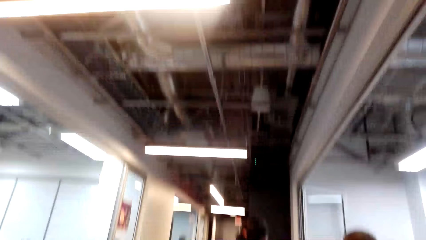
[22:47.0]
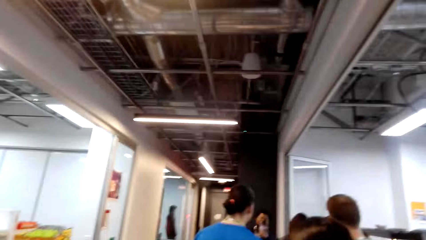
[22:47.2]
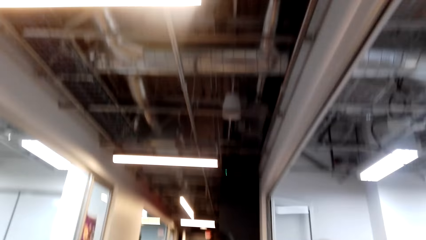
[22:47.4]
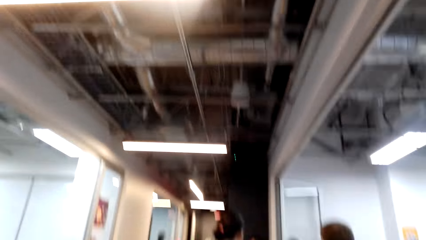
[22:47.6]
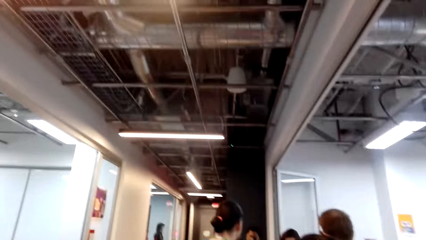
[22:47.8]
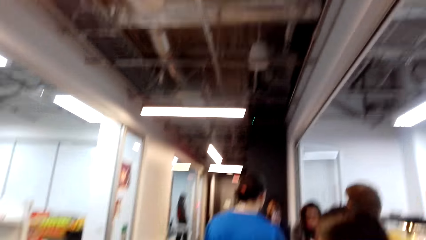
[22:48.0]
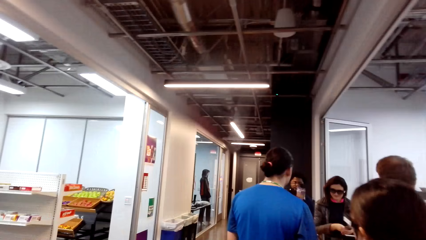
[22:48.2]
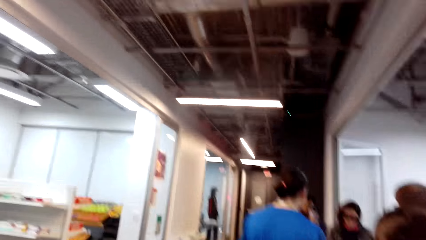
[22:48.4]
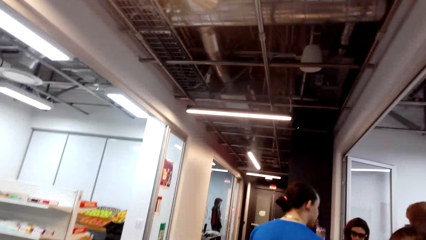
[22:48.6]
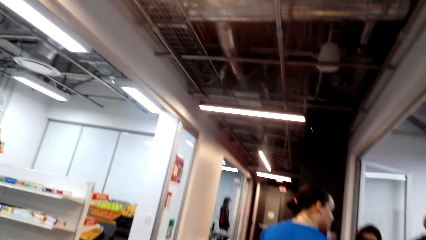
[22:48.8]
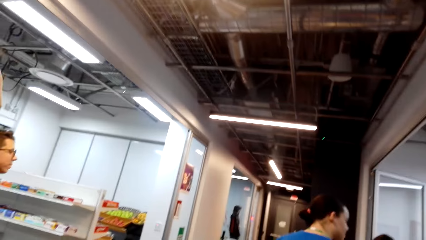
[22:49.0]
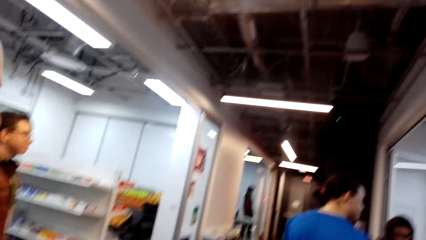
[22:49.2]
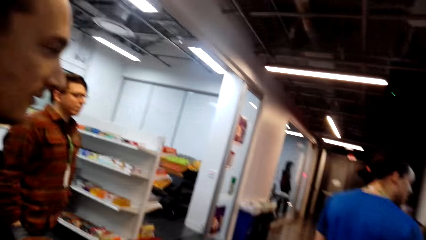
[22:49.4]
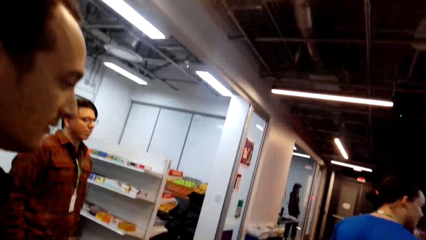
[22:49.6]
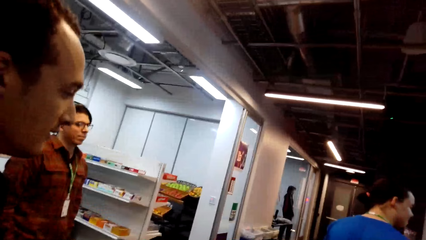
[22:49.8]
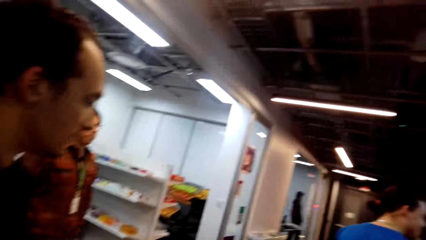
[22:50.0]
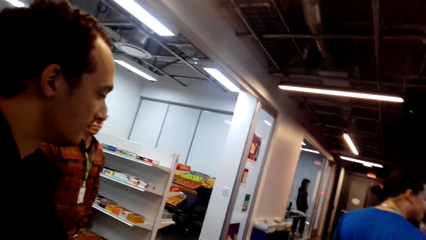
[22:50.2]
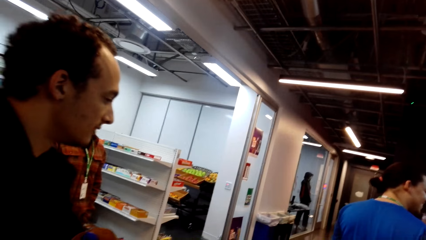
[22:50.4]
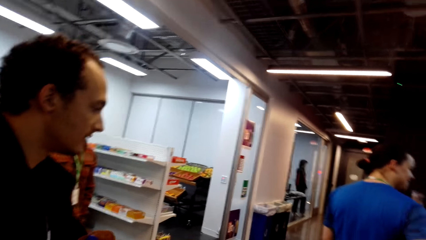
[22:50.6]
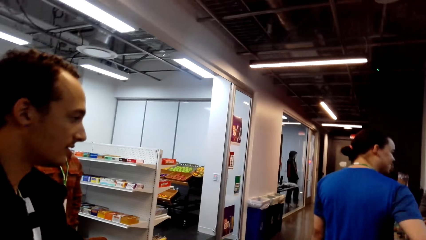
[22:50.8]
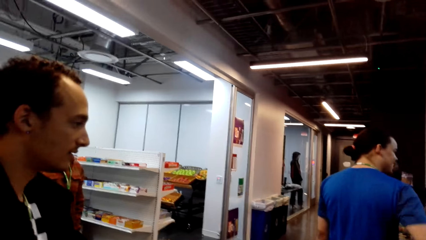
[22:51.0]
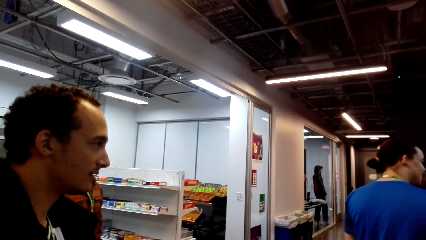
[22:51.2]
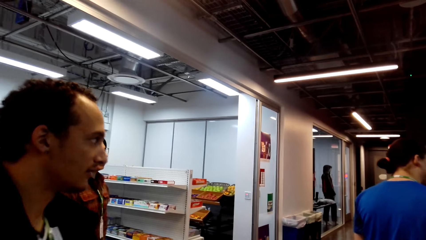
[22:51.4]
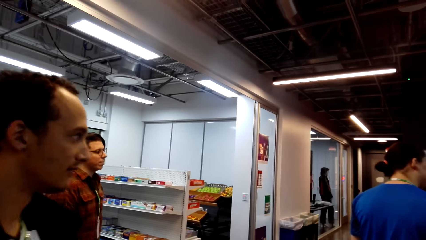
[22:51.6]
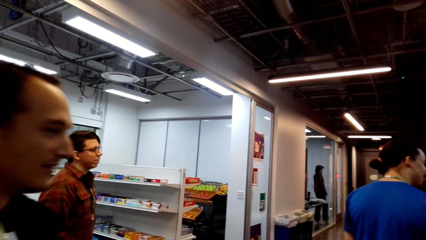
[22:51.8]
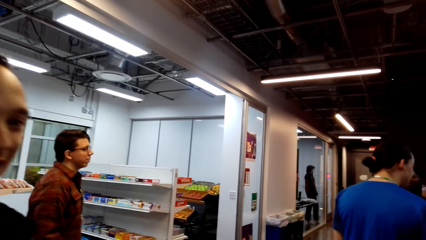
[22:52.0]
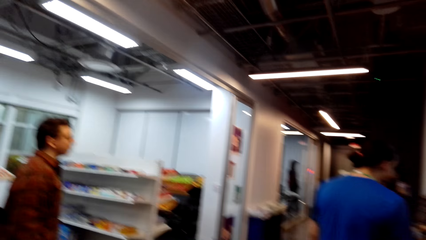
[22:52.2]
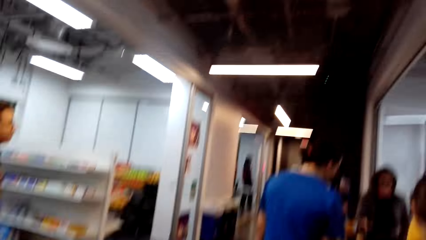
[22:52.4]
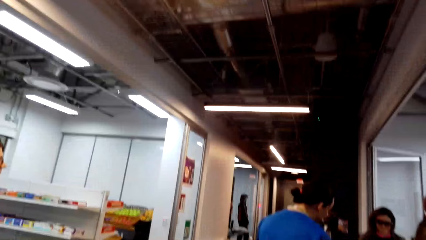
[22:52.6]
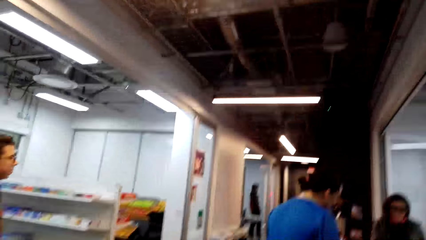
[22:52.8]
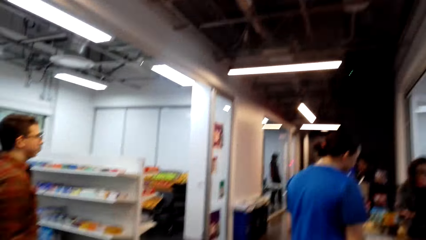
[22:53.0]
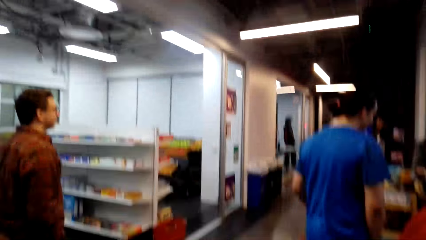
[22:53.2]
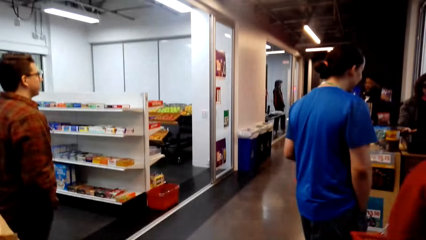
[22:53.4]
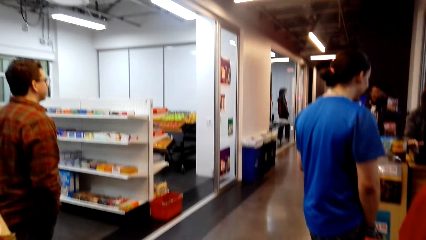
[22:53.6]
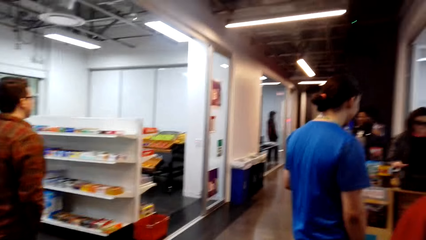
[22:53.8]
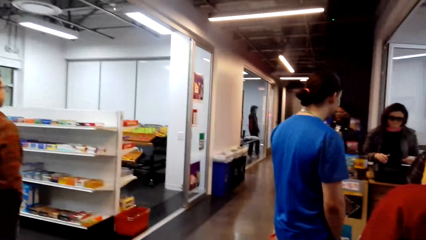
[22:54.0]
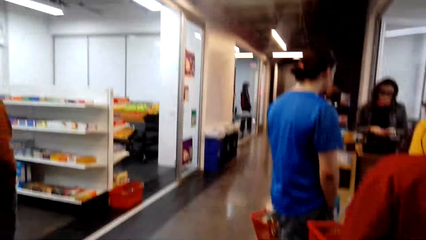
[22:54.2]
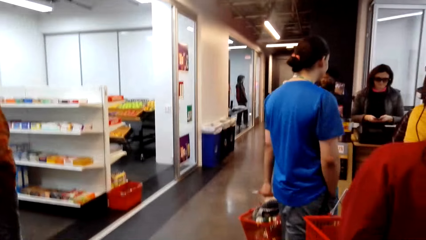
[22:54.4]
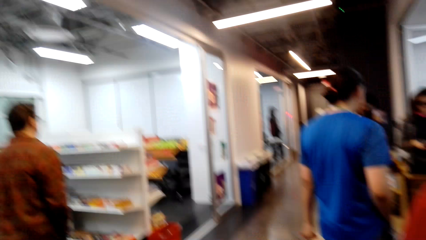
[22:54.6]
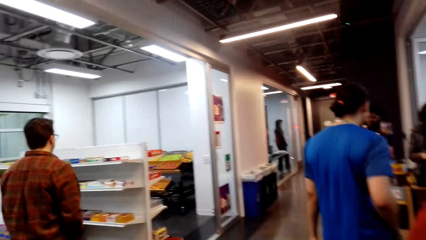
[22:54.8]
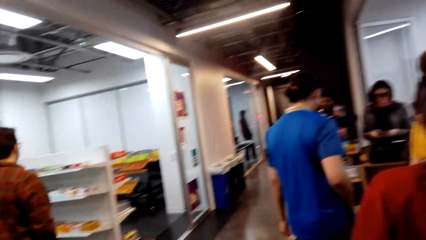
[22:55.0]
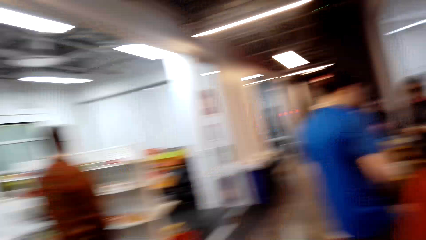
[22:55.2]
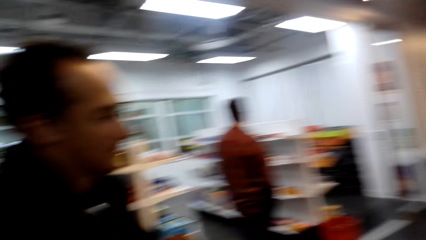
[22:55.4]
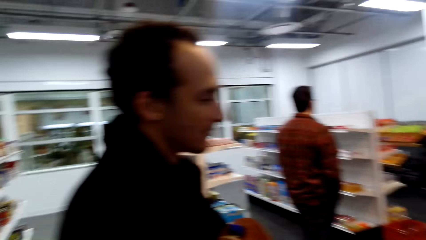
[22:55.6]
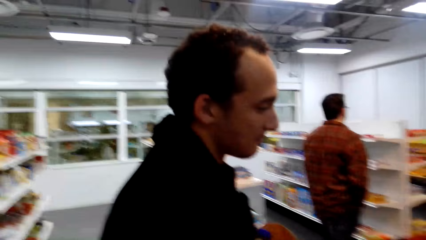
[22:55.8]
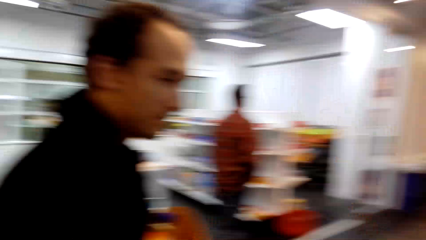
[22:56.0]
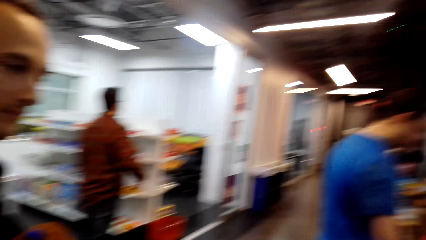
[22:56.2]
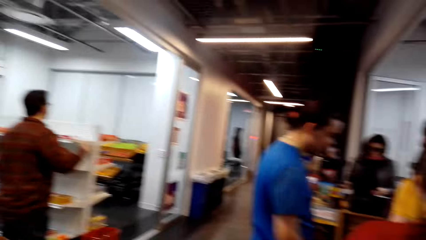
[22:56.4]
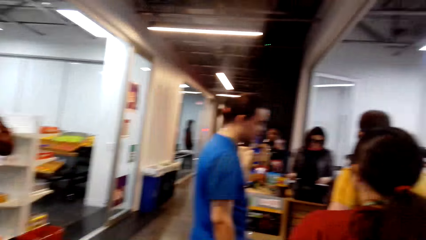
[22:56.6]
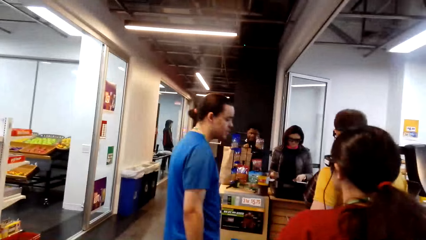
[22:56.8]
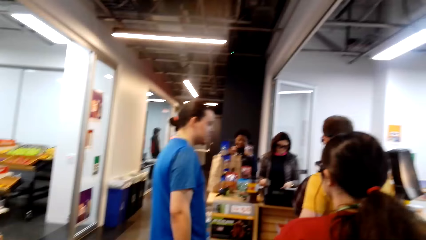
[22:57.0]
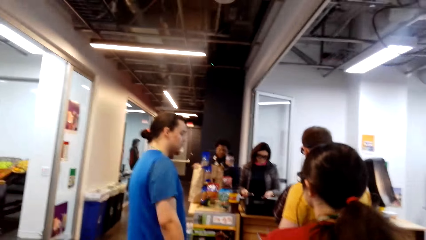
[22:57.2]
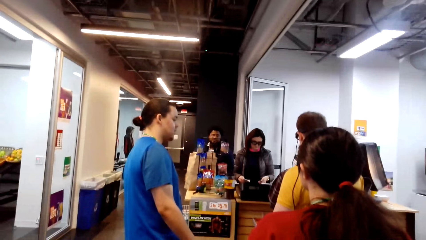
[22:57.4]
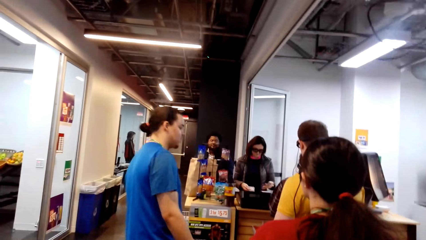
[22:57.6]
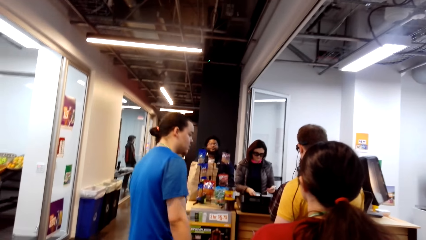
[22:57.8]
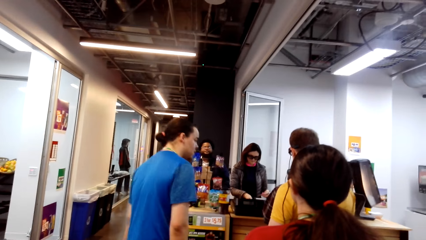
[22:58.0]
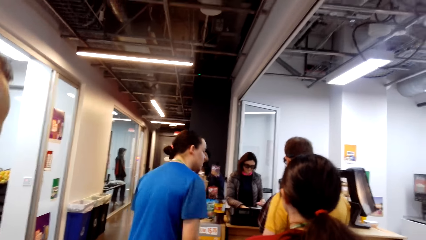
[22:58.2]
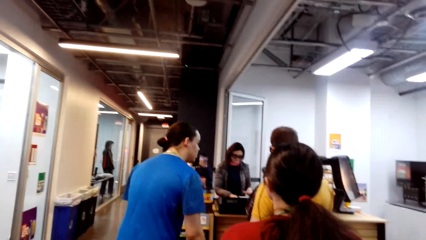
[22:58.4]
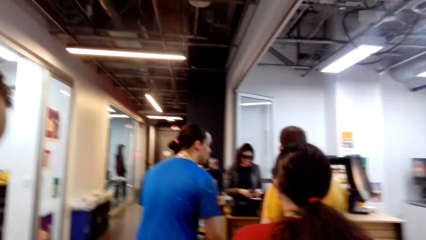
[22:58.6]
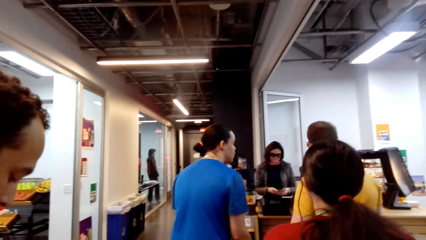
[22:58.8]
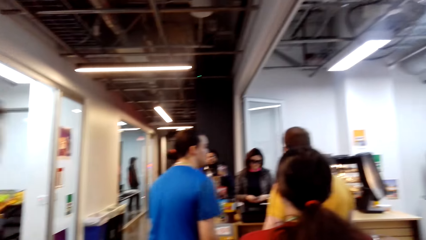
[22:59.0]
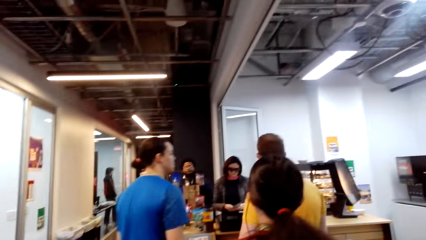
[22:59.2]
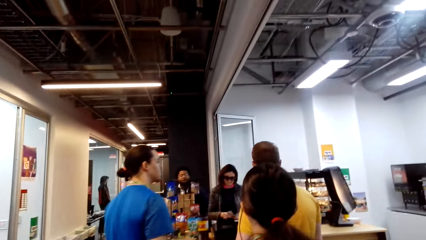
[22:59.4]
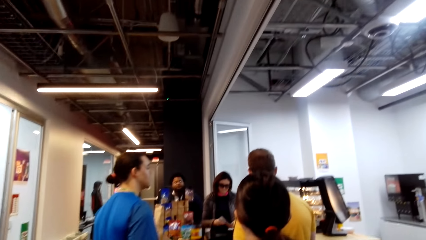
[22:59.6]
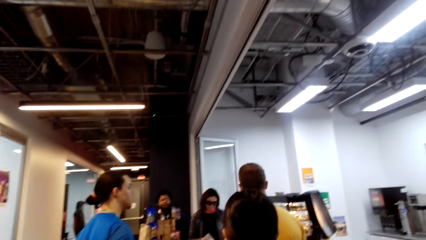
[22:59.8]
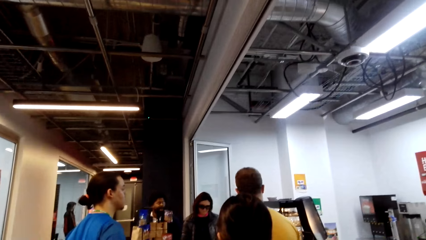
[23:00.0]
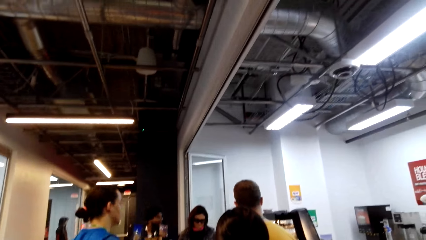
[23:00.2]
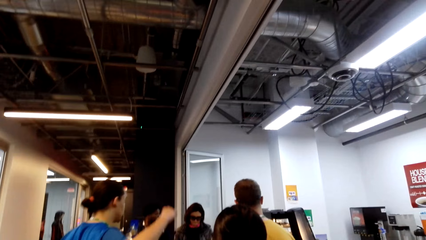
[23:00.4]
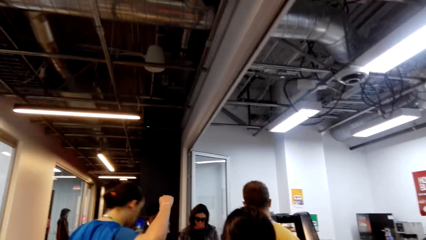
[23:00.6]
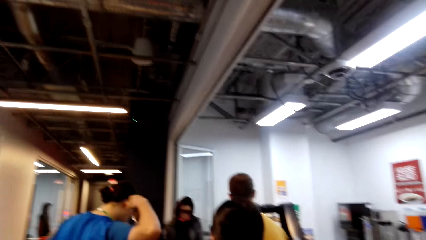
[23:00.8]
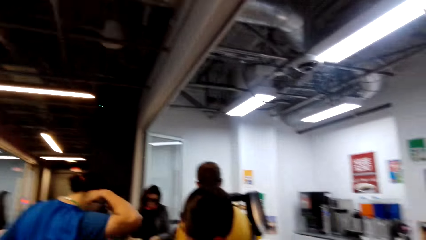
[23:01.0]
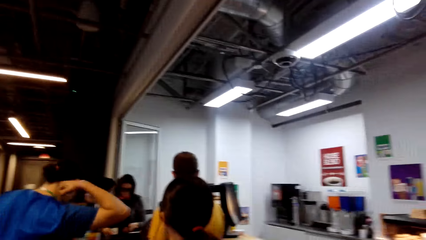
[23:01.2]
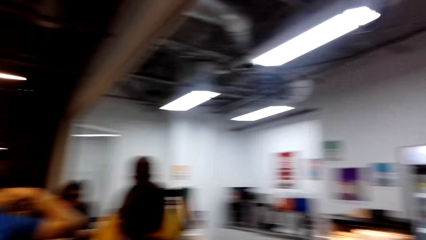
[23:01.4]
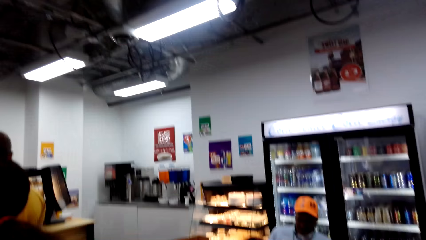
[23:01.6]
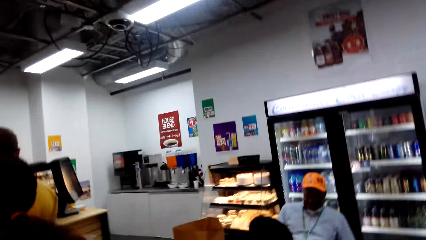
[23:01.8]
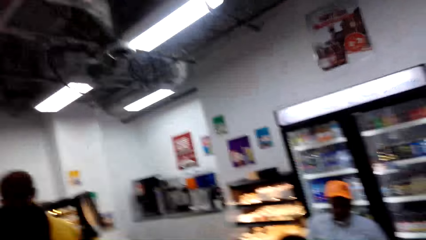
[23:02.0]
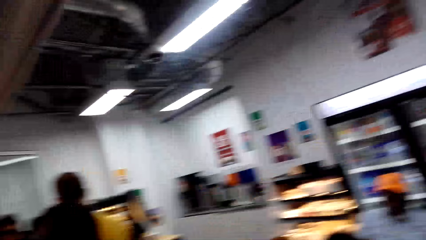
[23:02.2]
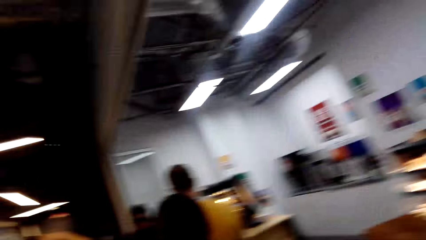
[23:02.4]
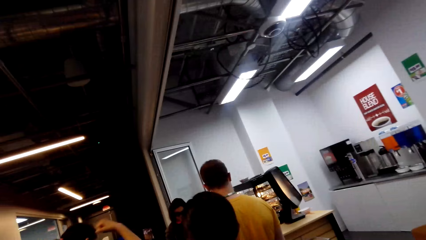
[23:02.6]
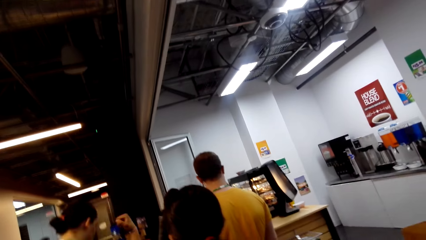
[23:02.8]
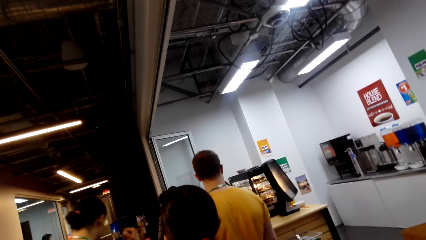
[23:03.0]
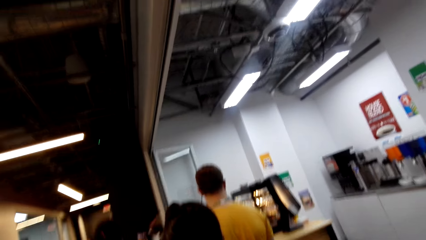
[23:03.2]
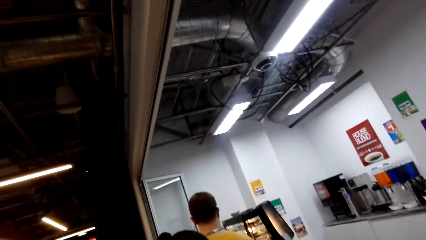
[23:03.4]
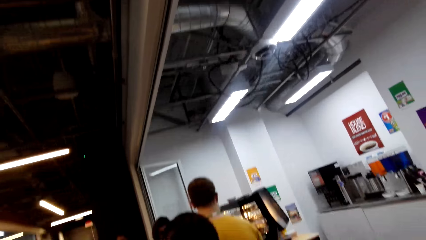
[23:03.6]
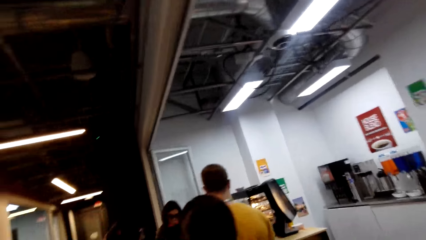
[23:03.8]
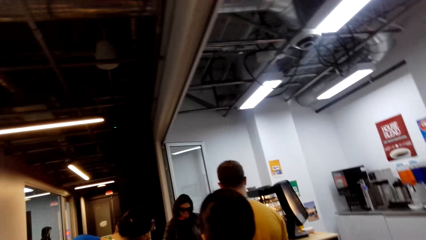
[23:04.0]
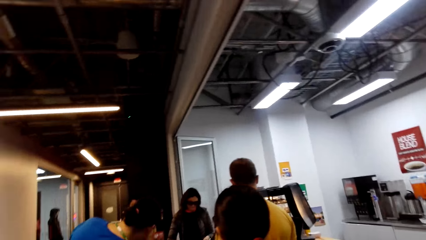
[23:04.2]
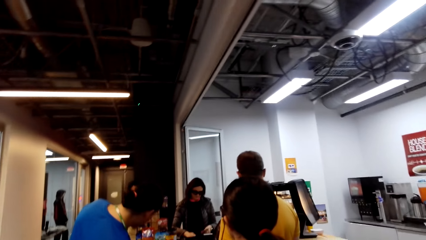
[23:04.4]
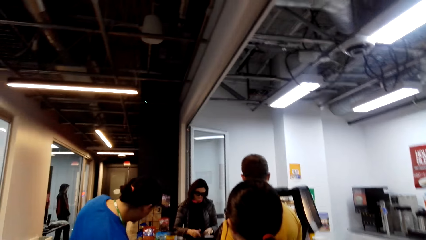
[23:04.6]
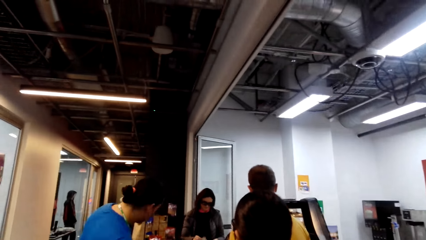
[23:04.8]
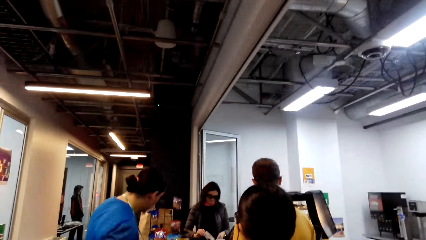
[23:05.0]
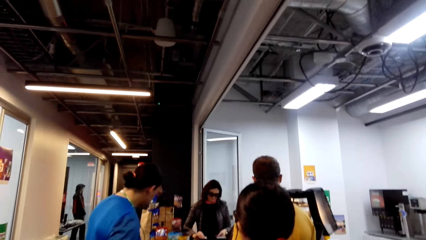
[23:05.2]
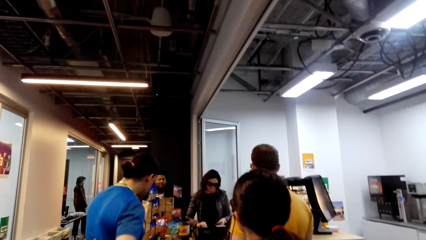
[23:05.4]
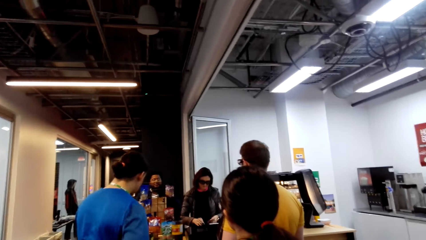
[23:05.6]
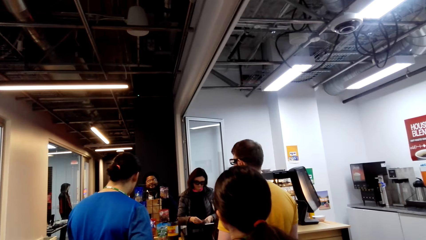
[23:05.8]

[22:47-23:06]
The camera wearer looks around. They wait on the line.
